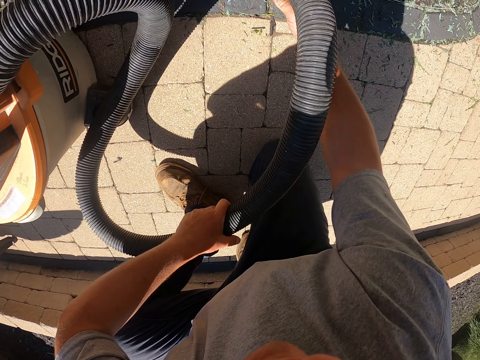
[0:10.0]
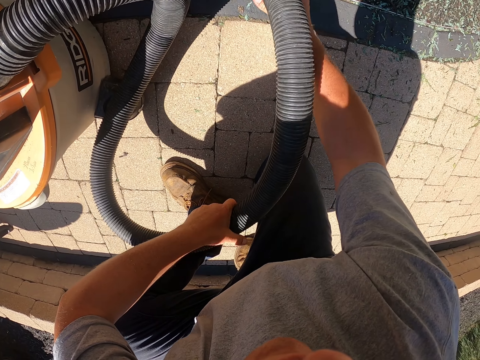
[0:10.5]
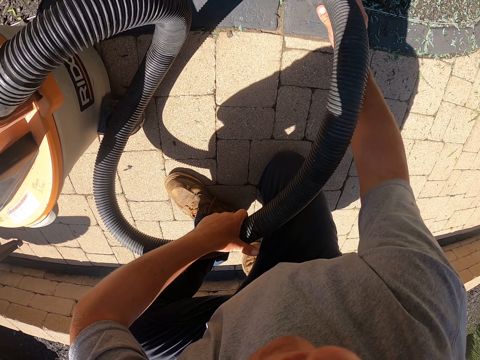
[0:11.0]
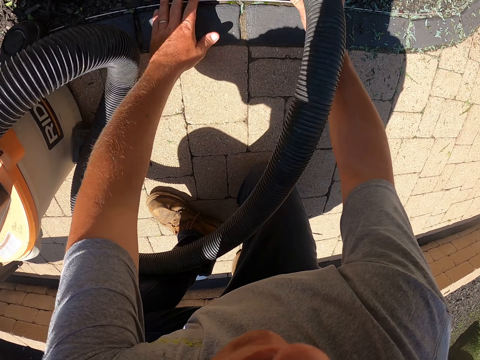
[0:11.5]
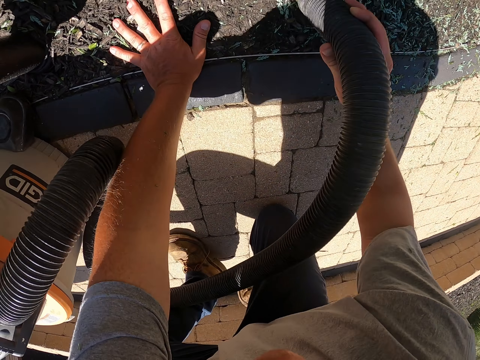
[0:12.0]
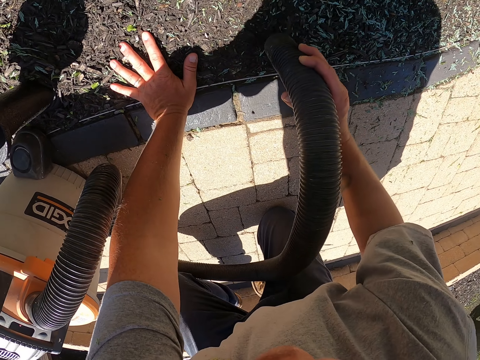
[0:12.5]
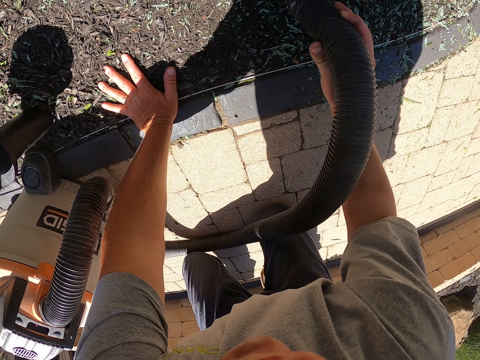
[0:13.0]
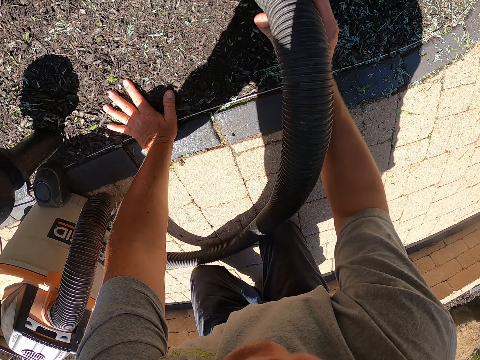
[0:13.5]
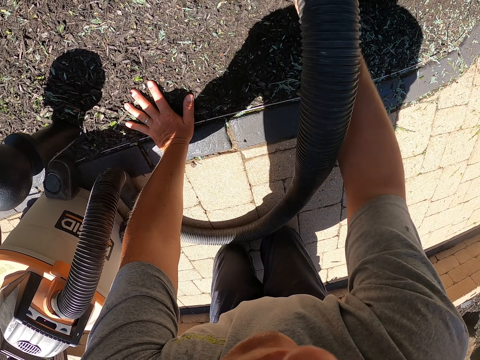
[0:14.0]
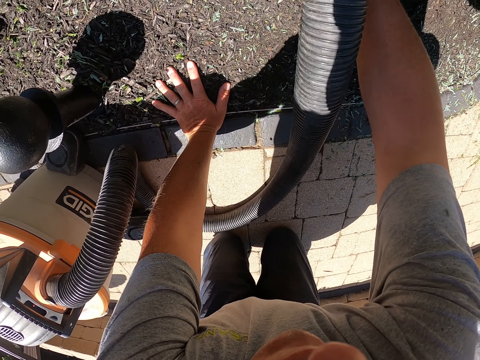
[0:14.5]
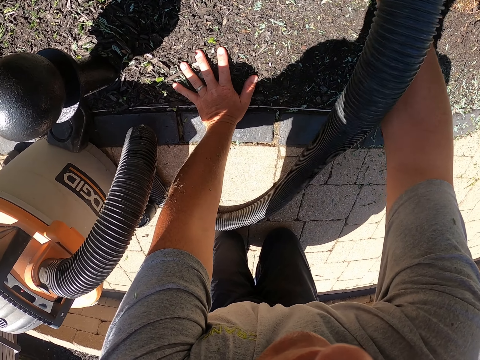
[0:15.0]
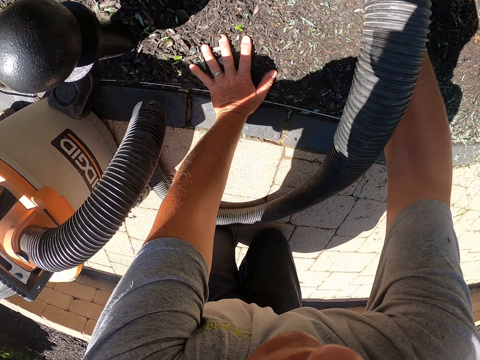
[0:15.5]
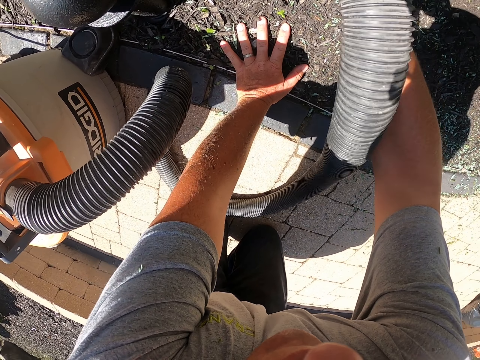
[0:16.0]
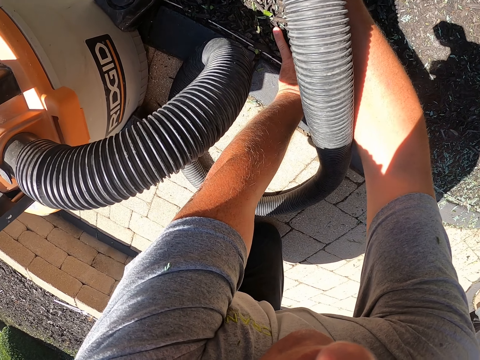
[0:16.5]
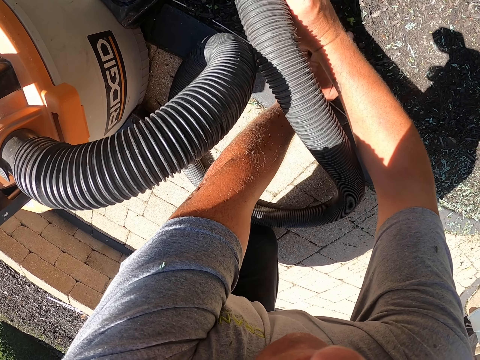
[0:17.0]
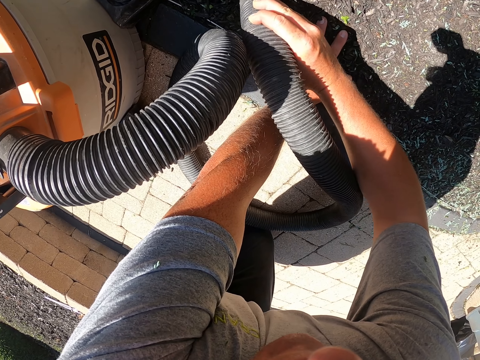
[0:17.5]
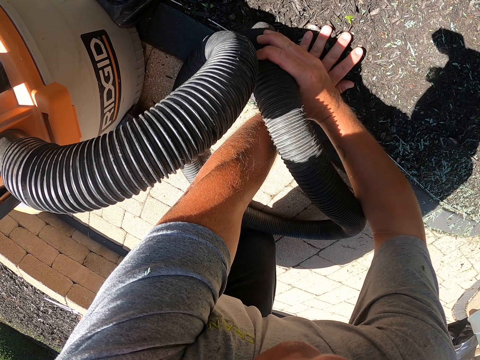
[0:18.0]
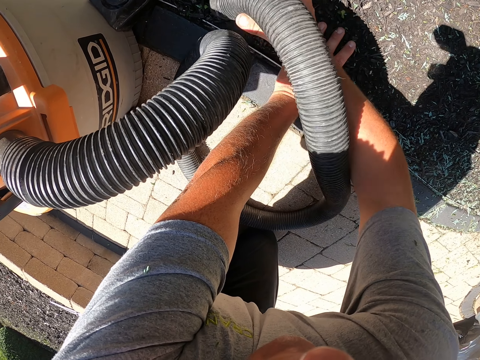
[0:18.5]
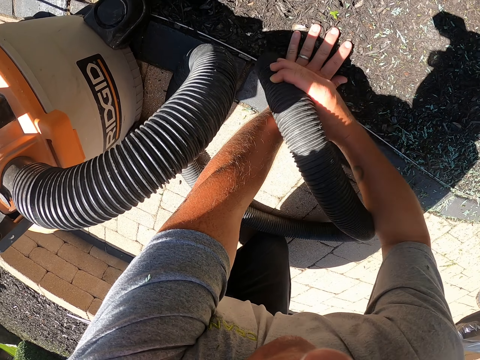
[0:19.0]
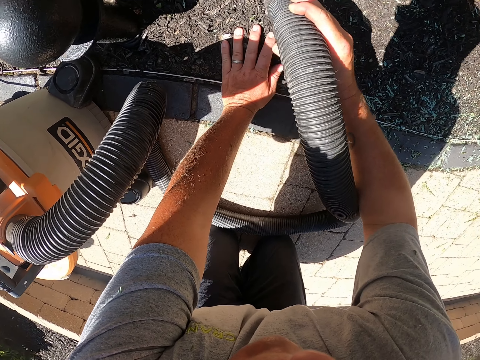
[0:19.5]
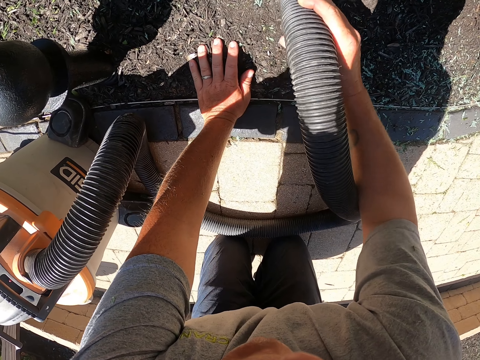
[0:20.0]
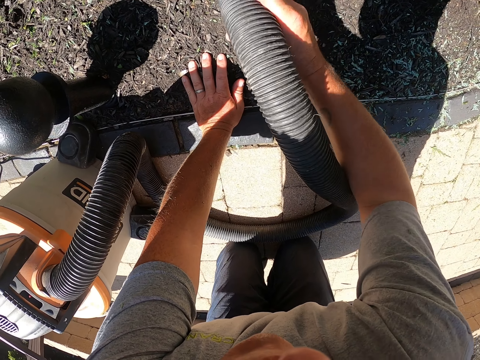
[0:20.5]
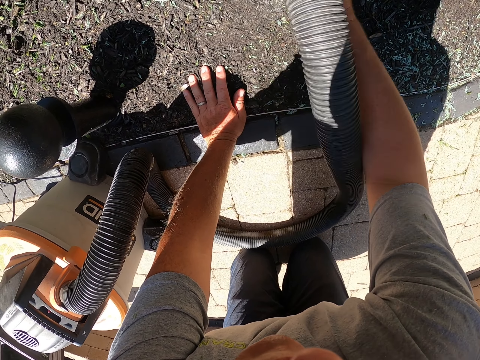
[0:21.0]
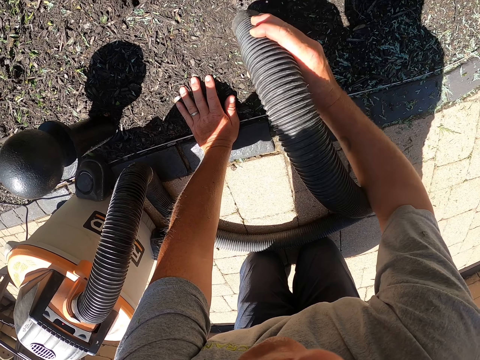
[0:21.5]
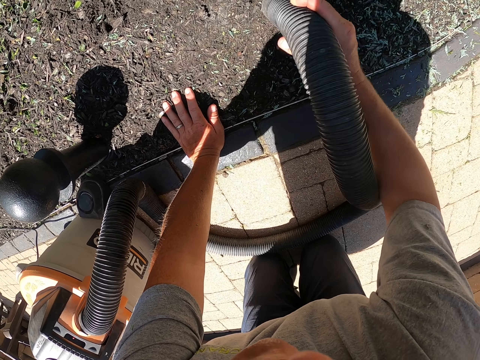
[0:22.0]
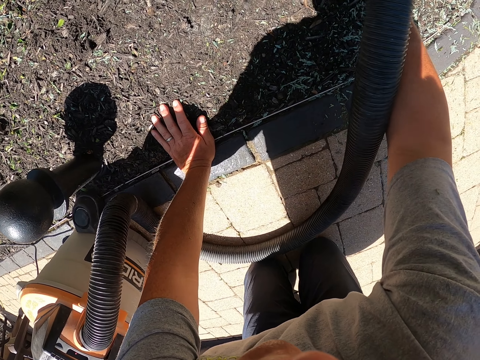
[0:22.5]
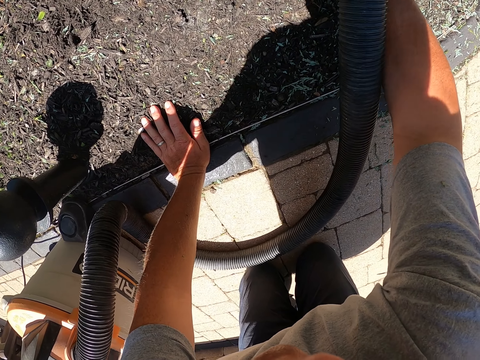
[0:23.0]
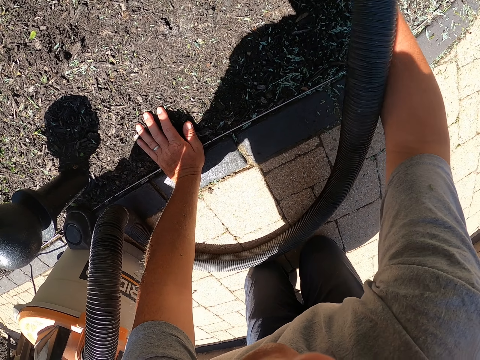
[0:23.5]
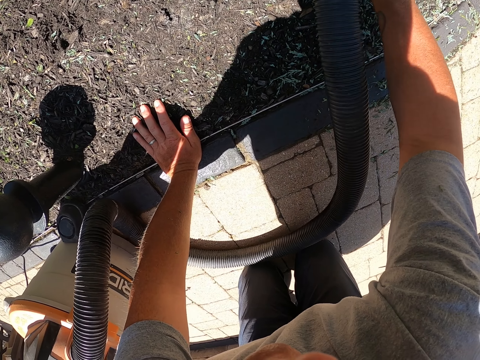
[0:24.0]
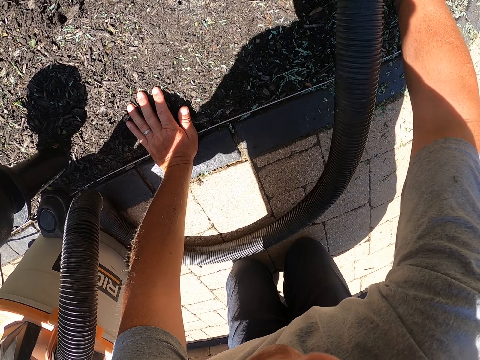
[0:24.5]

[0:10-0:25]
The camera wearer cleans the garden with the garden vacuum. He puts his left hand on the ground.

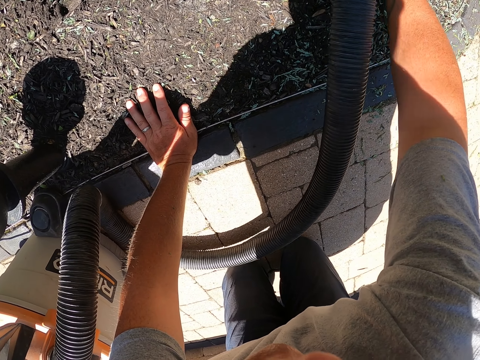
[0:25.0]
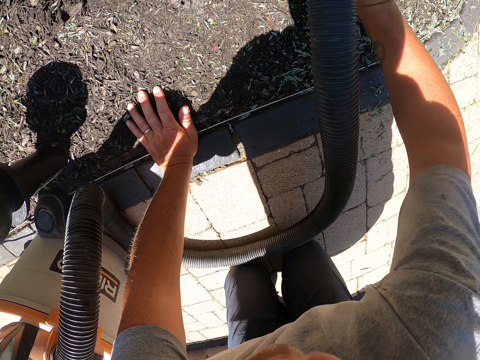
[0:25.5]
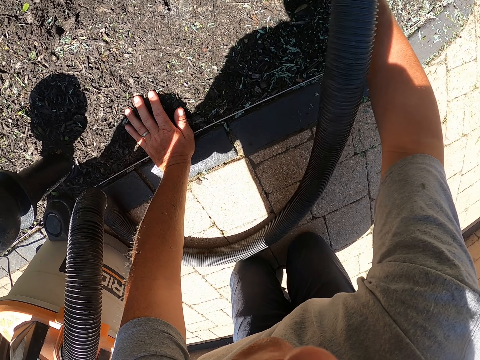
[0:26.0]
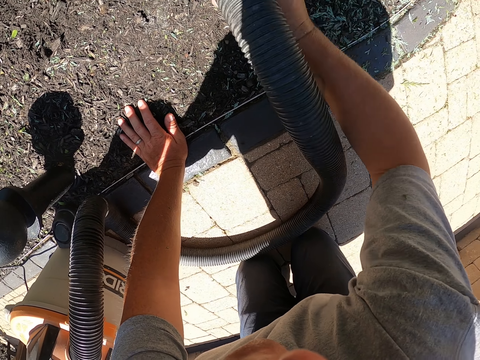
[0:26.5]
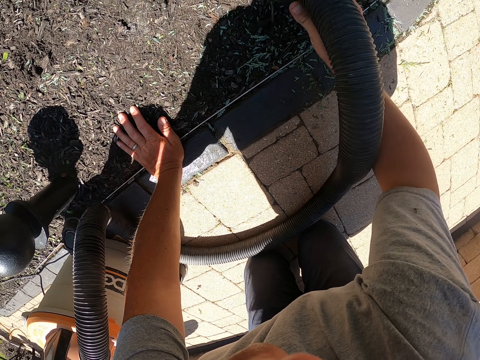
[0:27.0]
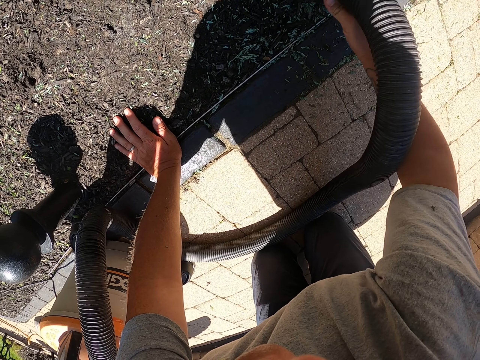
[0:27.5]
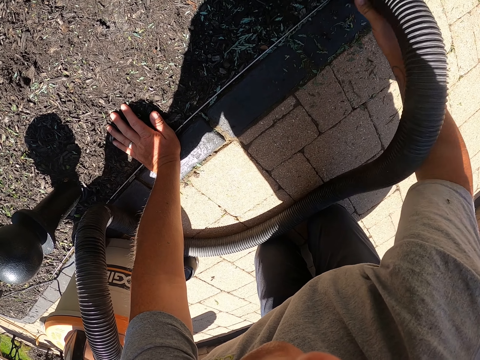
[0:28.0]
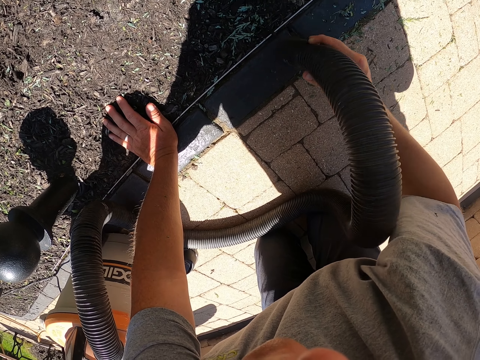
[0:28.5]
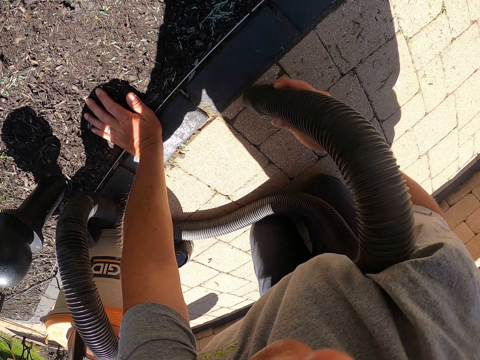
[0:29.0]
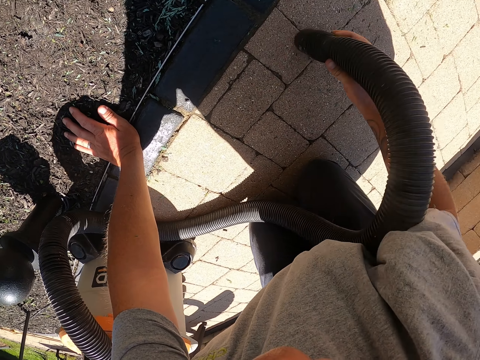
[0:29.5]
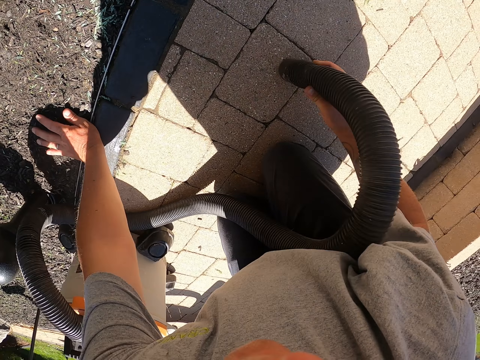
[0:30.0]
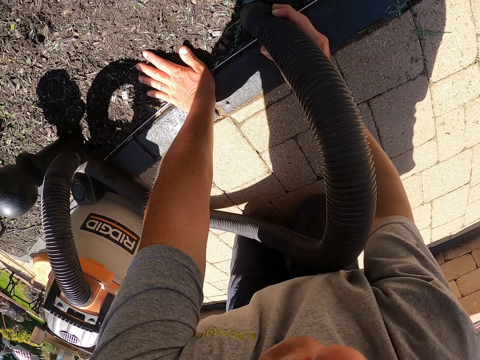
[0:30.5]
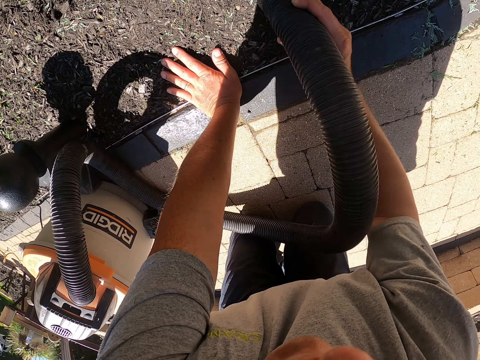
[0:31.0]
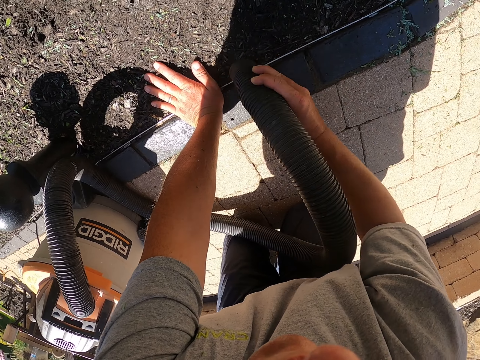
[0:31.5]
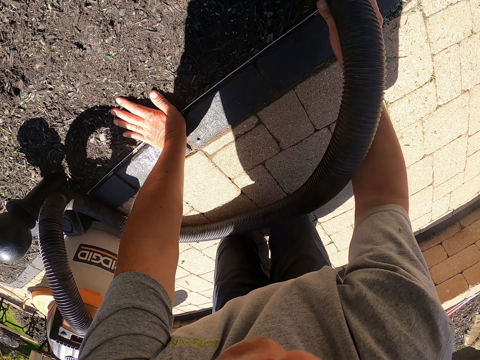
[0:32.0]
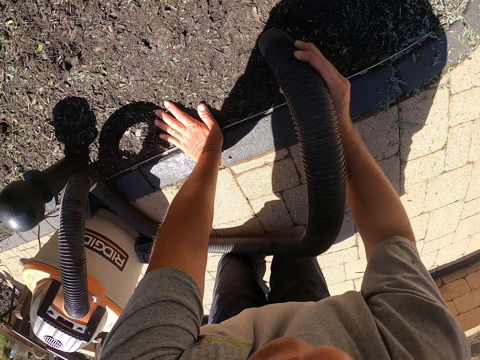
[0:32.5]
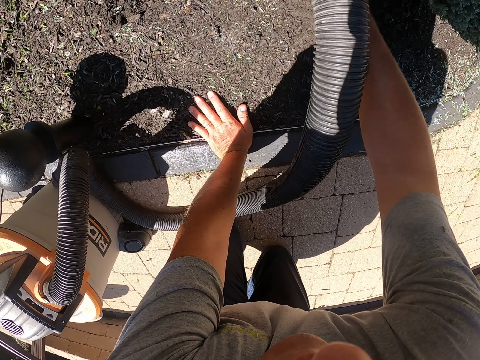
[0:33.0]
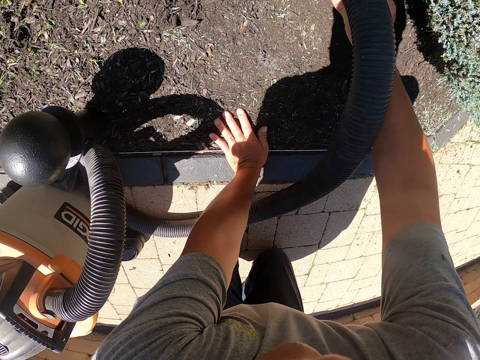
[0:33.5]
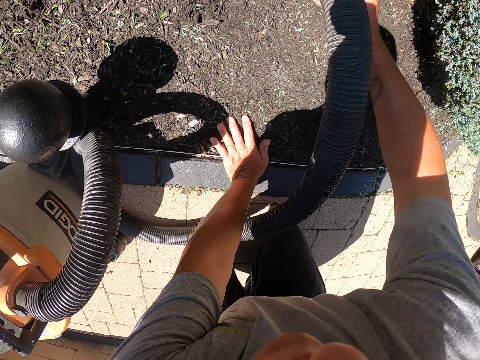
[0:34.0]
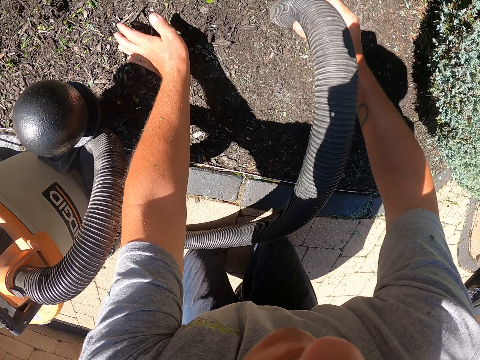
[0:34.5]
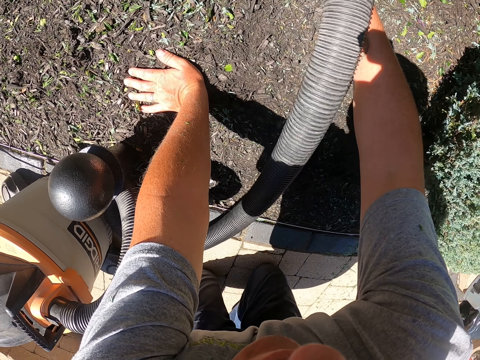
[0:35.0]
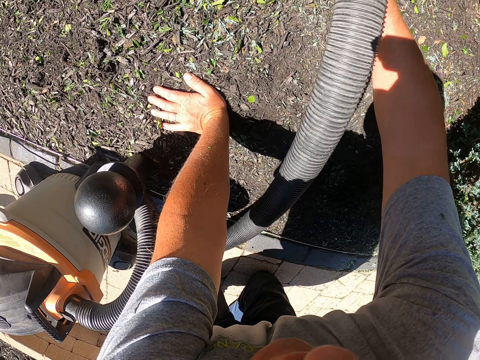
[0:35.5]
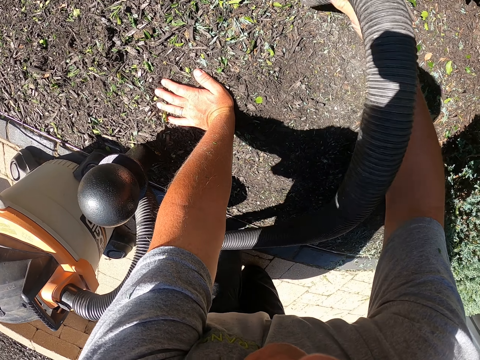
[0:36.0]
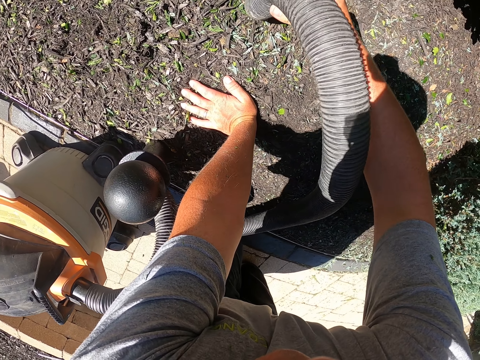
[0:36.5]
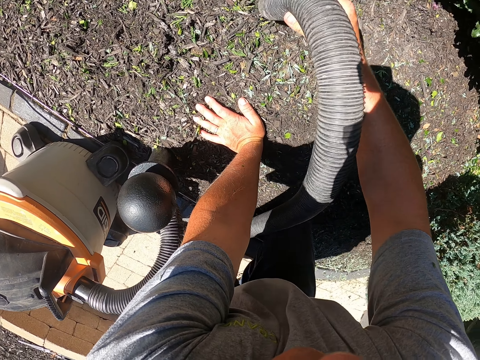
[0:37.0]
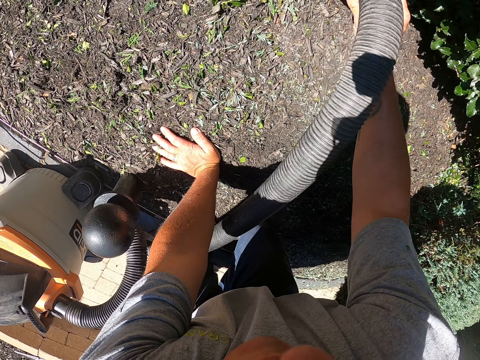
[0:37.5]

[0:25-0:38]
The camera wearer cleans the pavement with the garden vacuum. They clean the garden with the garden vacuum. They move the hand. They clean the garden with the garden vacuum.
